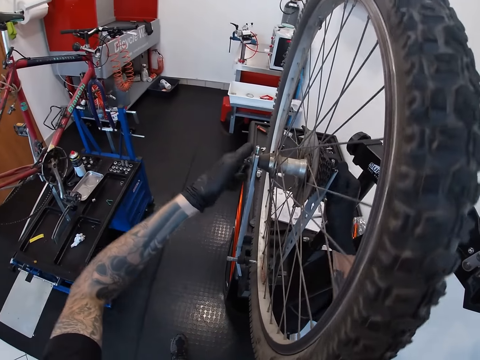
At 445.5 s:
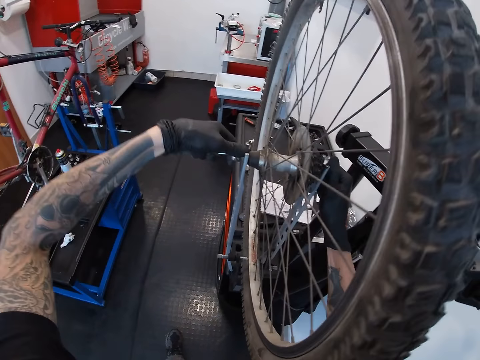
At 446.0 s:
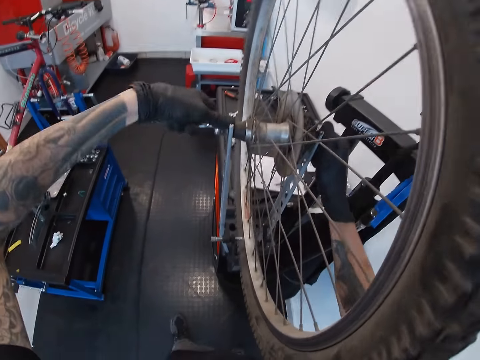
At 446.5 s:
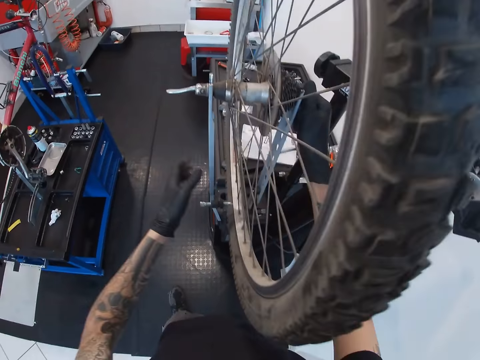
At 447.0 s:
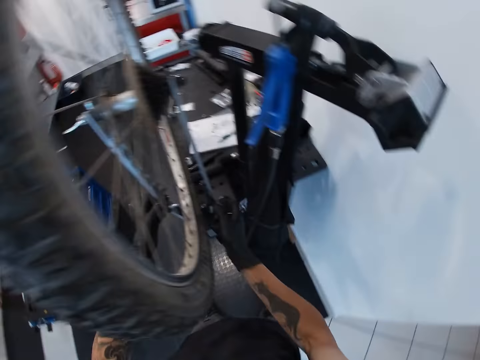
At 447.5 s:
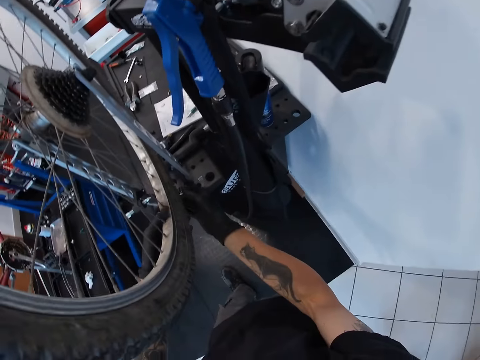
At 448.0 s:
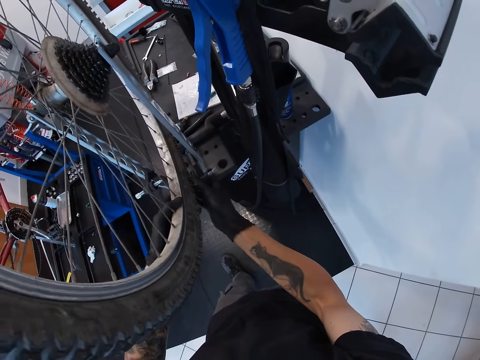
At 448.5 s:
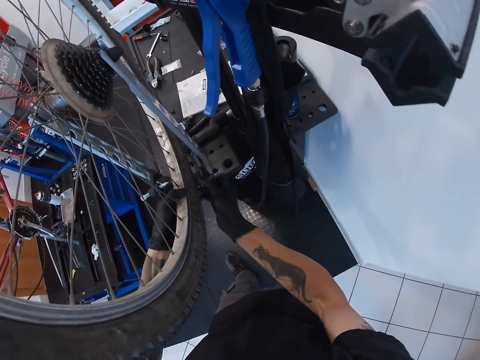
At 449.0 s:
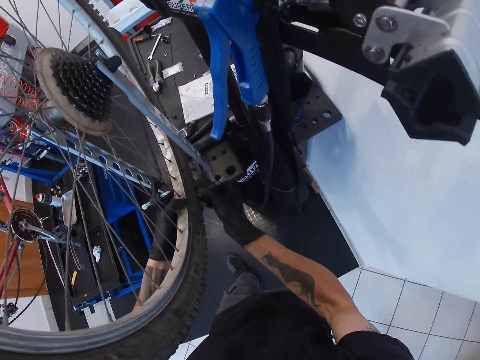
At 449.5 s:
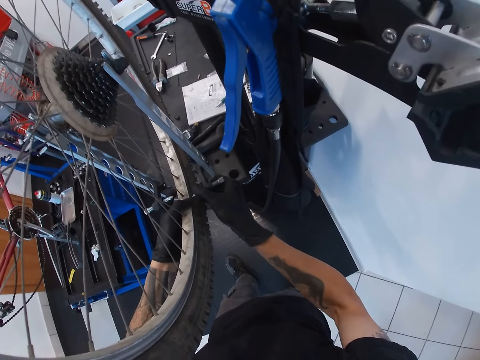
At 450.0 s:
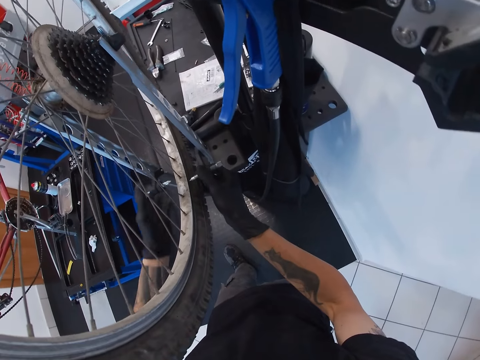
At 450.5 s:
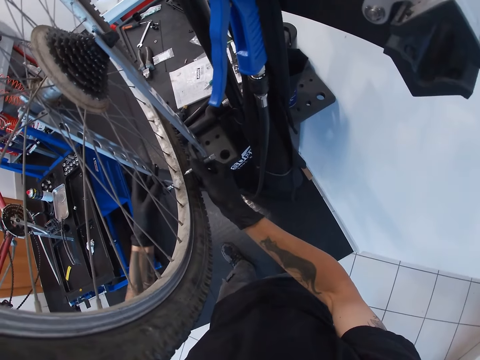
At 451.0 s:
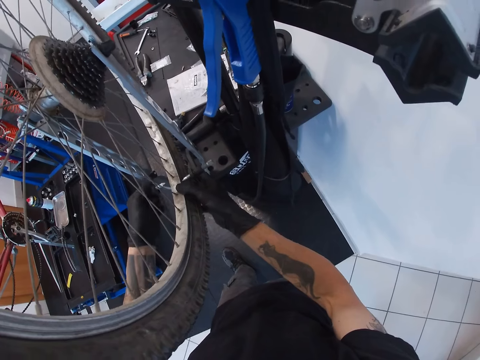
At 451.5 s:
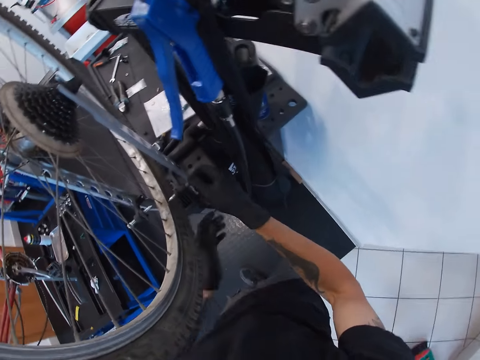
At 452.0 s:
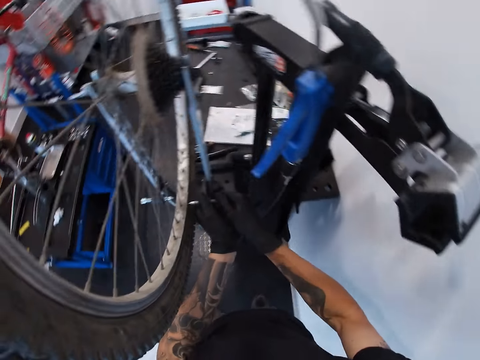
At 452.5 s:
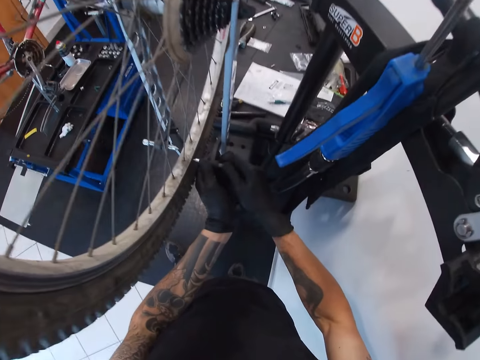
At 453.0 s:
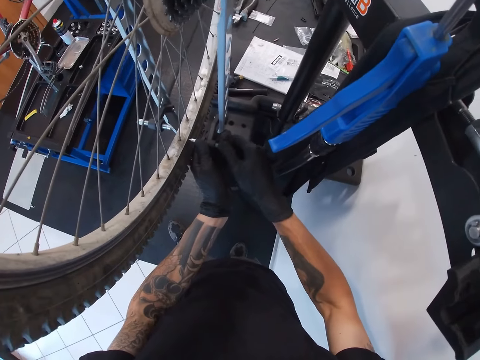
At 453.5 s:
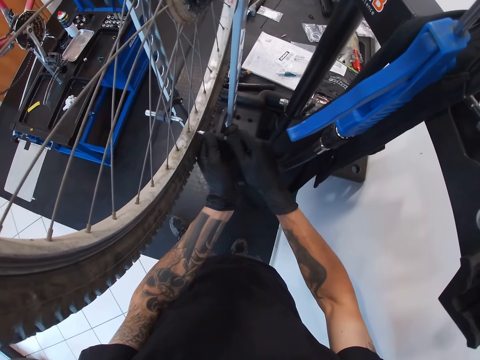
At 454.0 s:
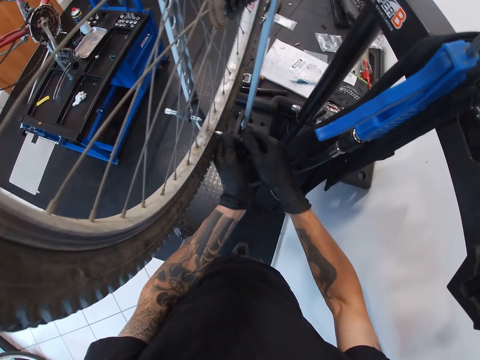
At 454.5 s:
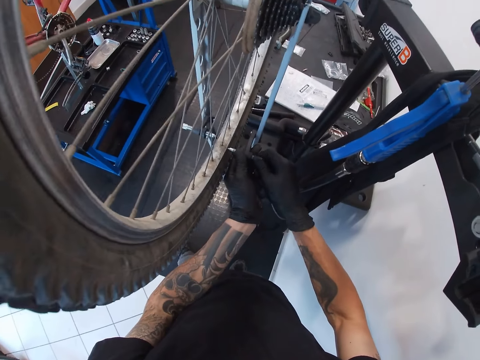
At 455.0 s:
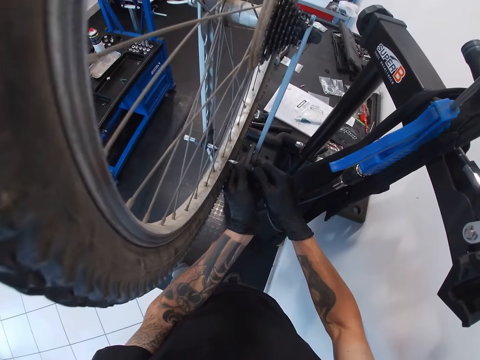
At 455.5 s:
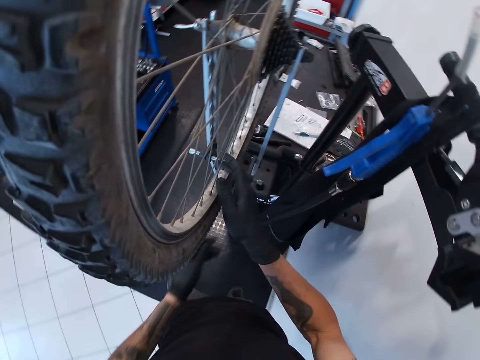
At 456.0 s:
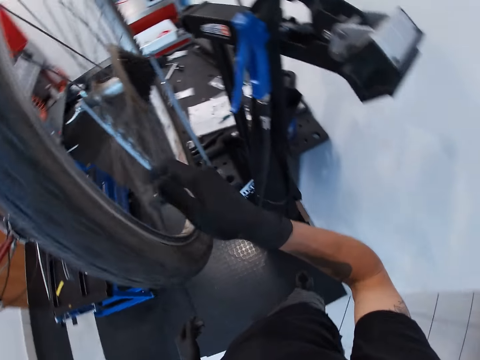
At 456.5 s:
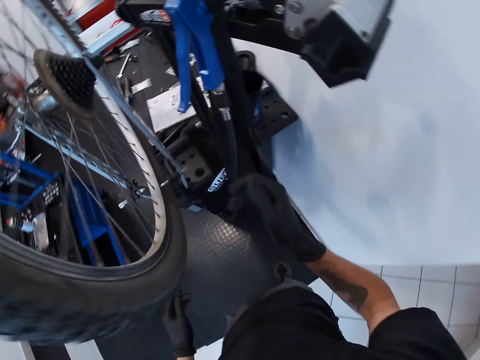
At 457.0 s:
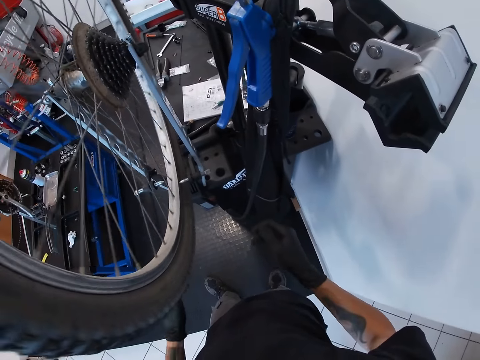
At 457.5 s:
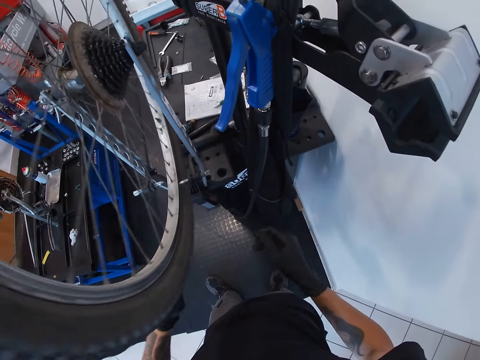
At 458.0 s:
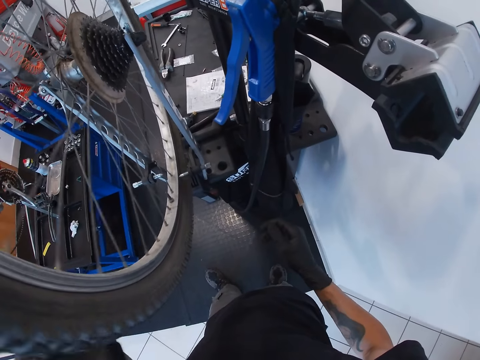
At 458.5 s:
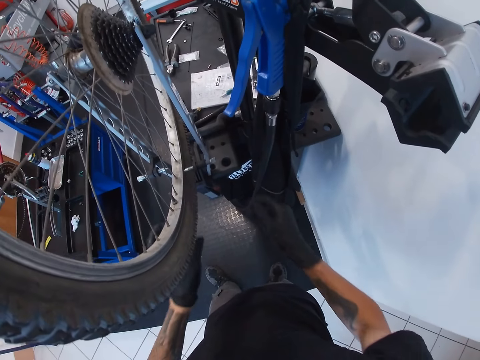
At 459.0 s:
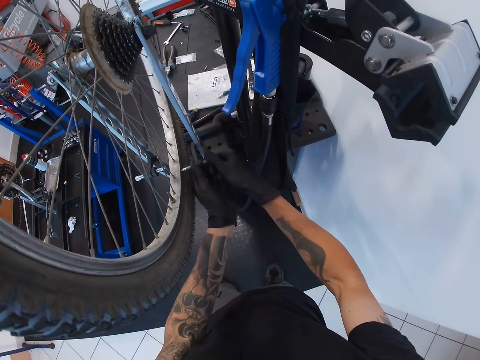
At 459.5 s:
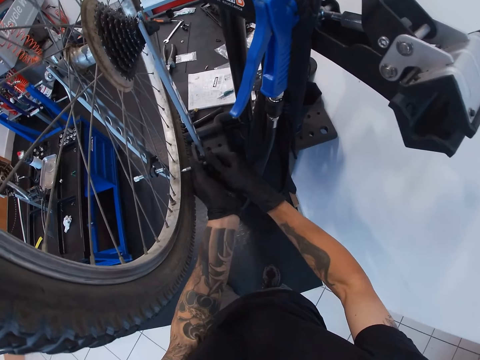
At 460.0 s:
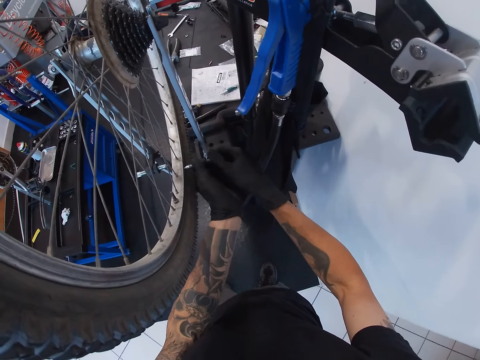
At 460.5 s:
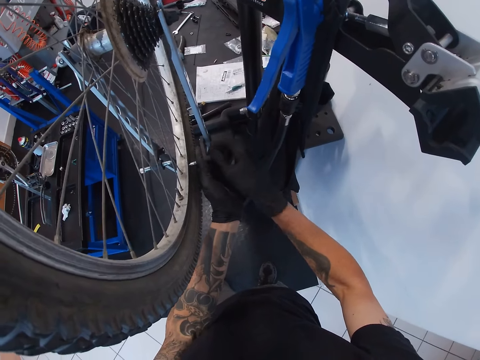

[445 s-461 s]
The camera wearer adjusts the hook on the wheel truing stand with his right hand. He holds the tyre with his left hand. He adjusts the hook on the wheel truing stand with his left hand. He tightens the hook to the tyre with both hands. He fastens the wheel on the wheel lift. He spins the tyre on the wheel truing stand with his right hand. He spins the tyre on the wheel truing stand with his left hand. He tightens the hook to the tyre with both hands. He fastens the wheel on the wheel lift.

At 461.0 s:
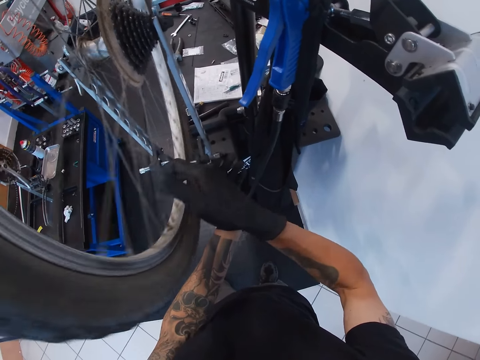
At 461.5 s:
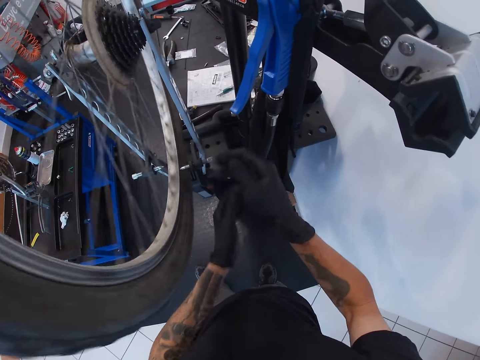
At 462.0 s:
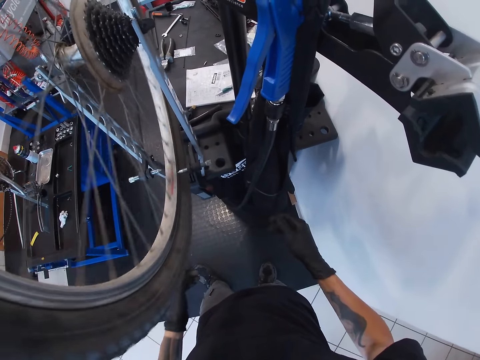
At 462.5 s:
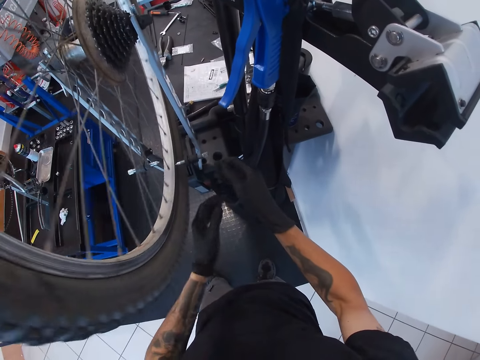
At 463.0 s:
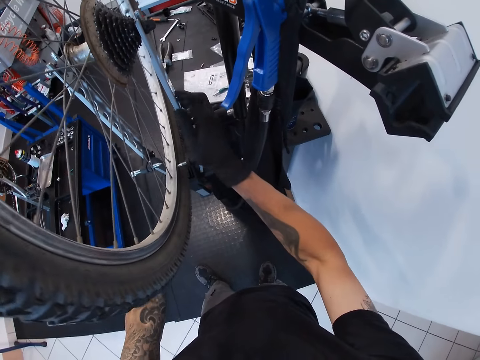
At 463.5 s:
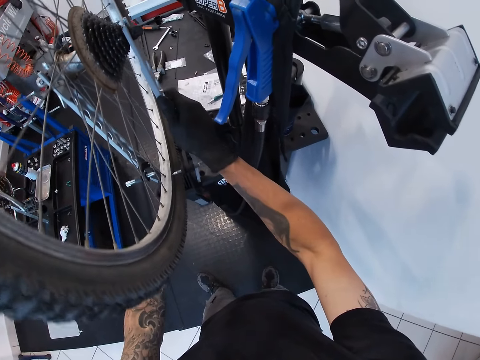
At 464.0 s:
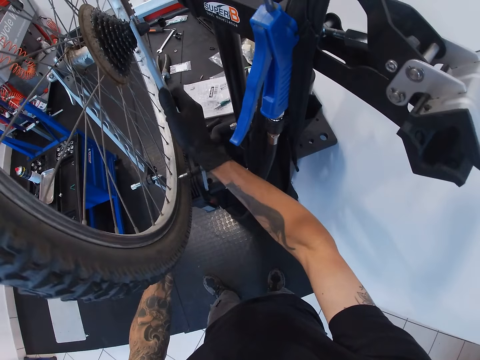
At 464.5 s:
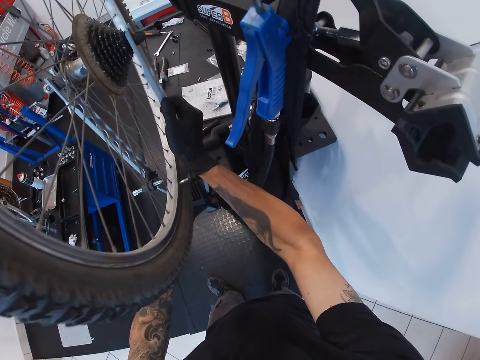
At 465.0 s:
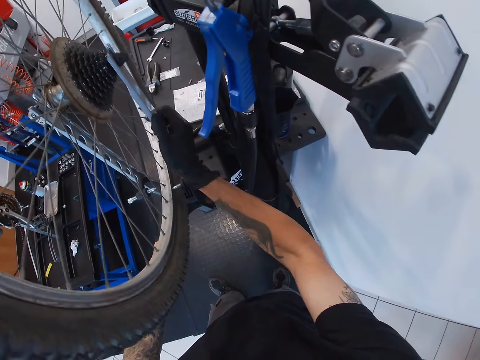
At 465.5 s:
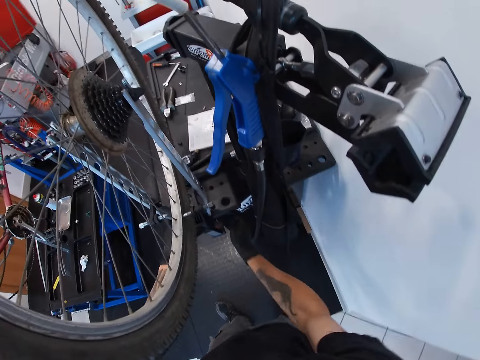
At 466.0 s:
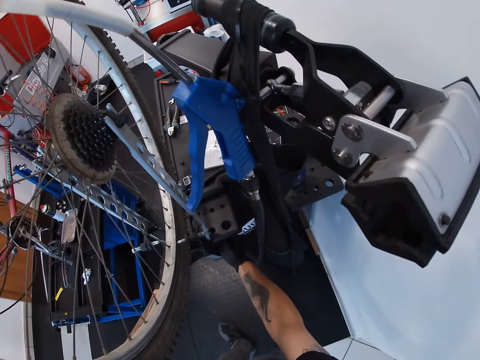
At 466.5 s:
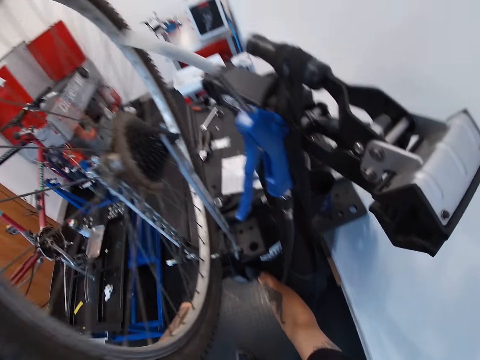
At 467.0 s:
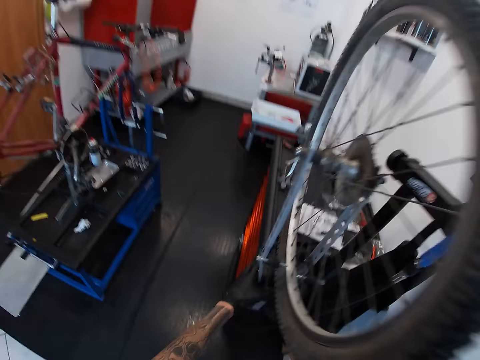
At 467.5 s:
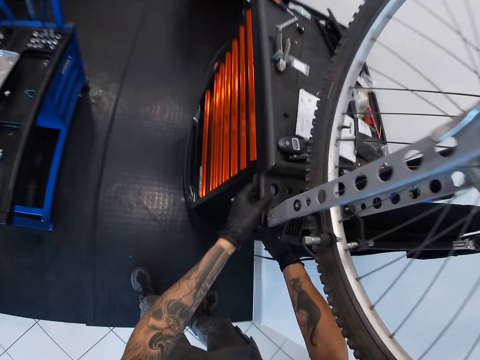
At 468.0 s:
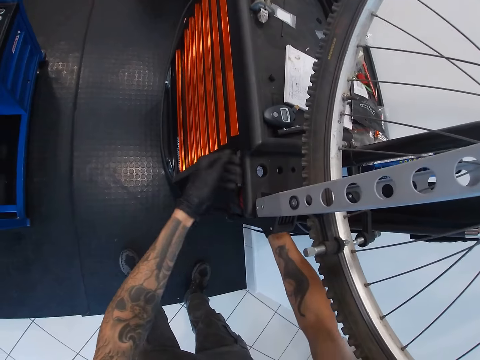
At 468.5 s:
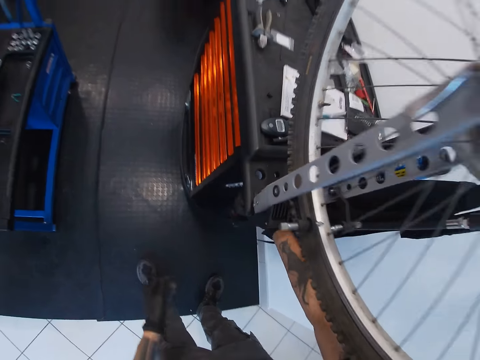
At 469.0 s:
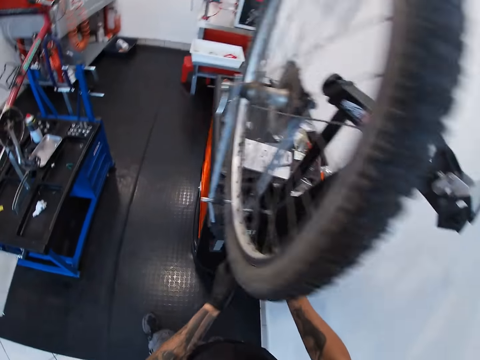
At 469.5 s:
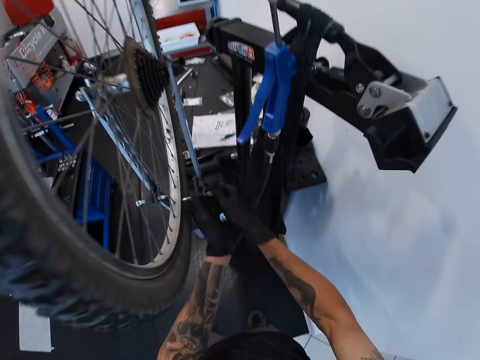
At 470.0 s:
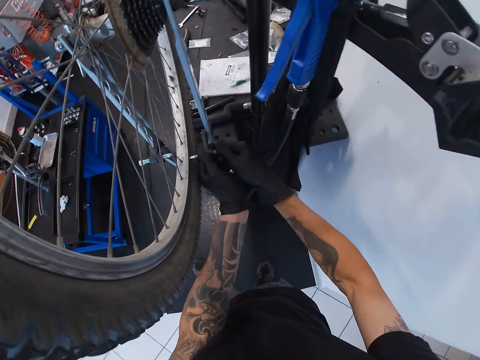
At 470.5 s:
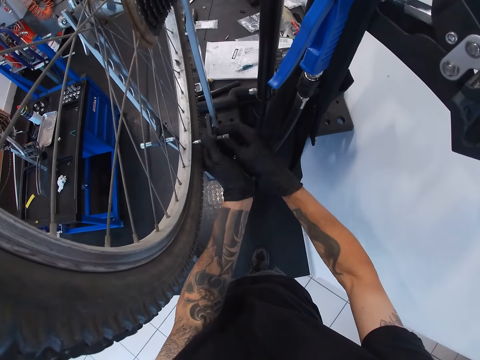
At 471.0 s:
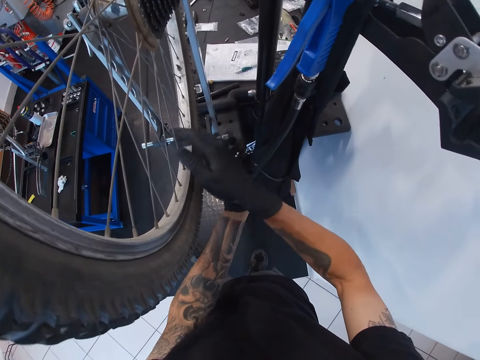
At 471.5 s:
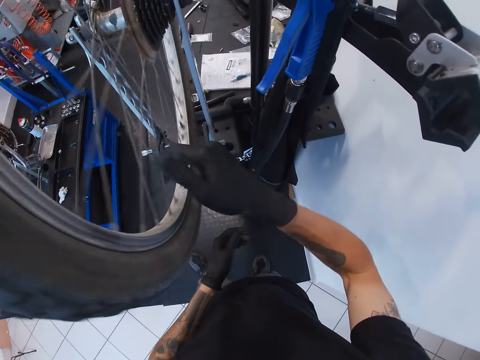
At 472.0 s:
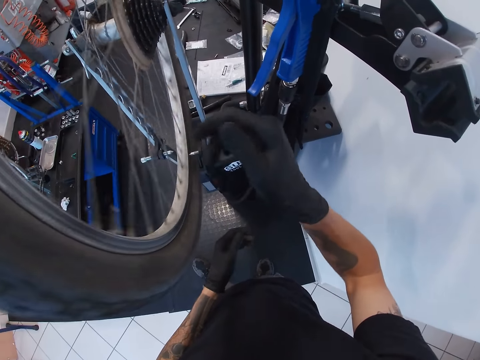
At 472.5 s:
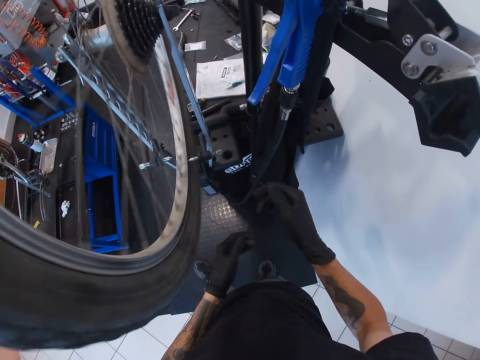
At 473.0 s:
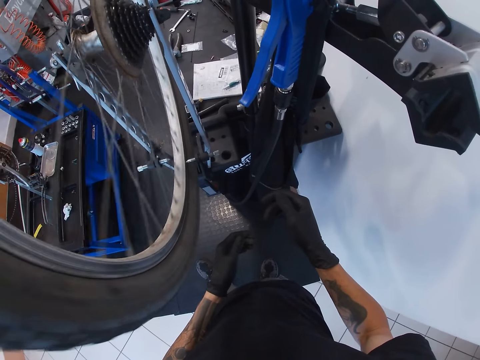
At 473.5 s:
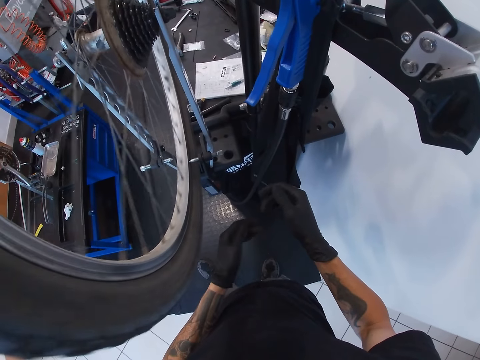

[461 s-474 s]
The camera wearer spins the tyre on the wheel truing stand with his right hand. He adjusts the wheel truing stand with both hands. He holds the wheel lift. He looks around. He fastens the wheel lift. He tightens the hook to the tyre with both hands. He fastens the wheel on the wheel lift. He spins the tyre on the wheel truing stand with his right hand.
